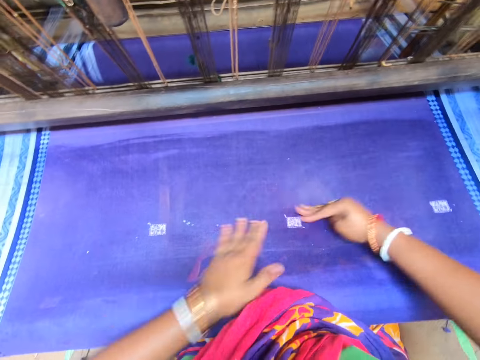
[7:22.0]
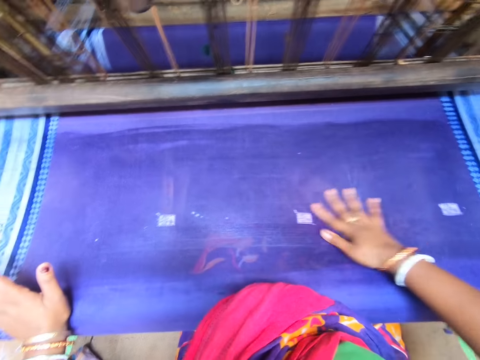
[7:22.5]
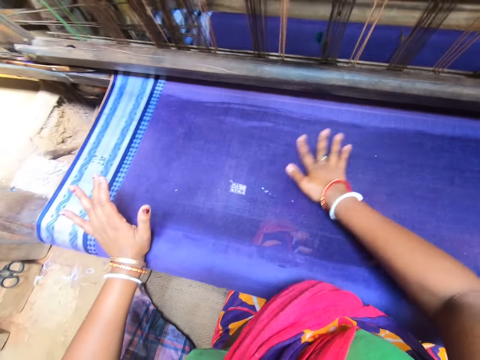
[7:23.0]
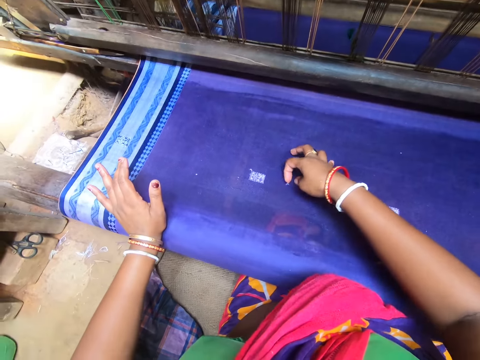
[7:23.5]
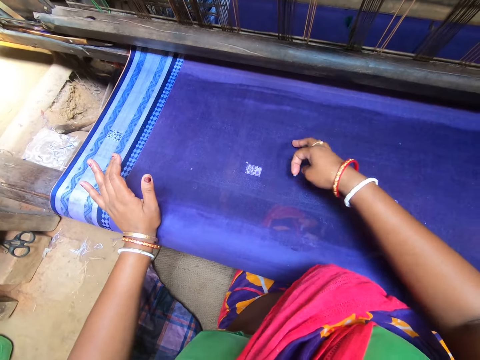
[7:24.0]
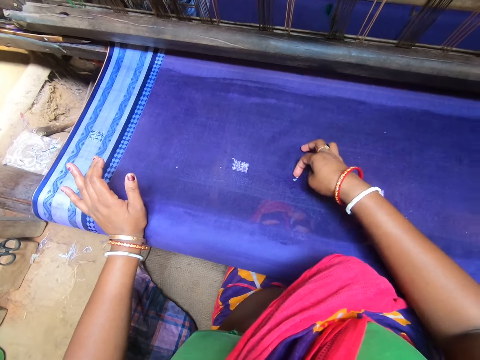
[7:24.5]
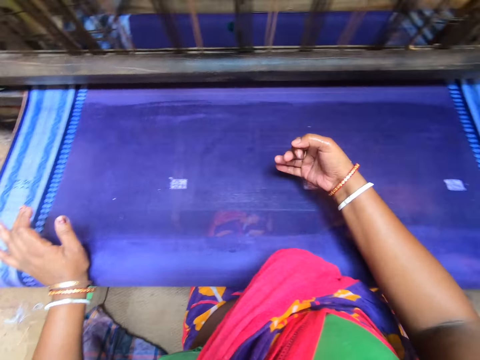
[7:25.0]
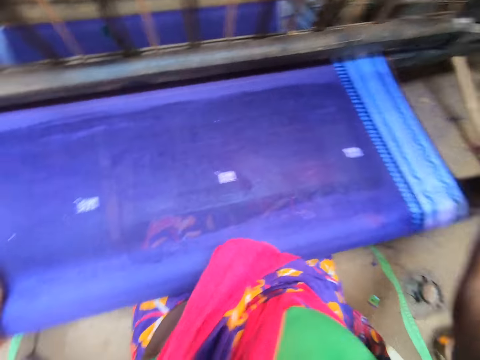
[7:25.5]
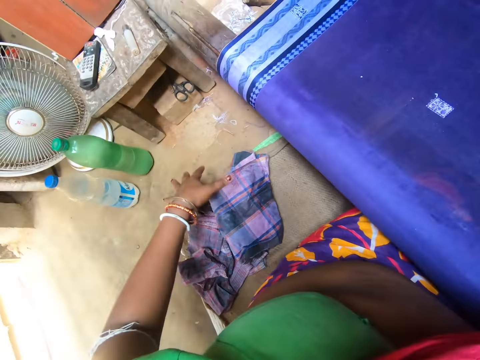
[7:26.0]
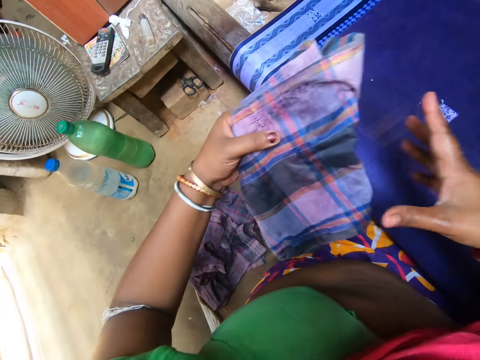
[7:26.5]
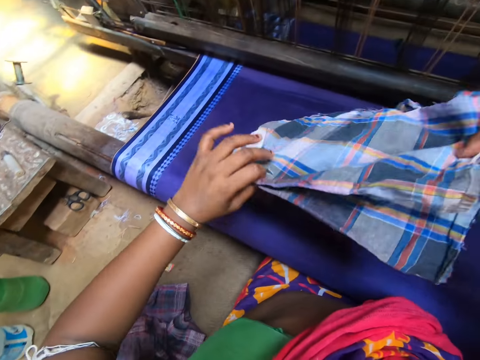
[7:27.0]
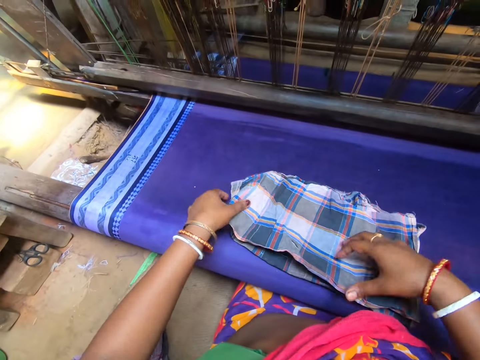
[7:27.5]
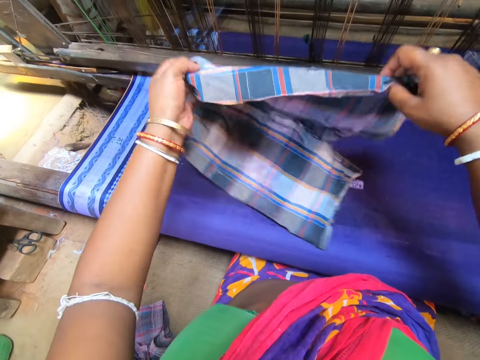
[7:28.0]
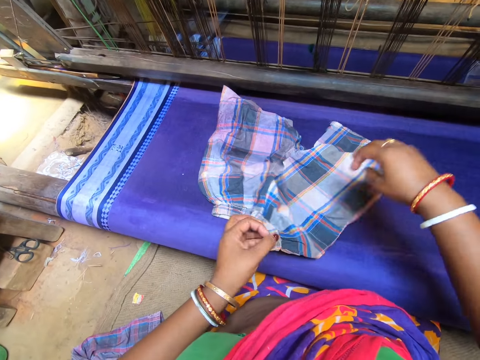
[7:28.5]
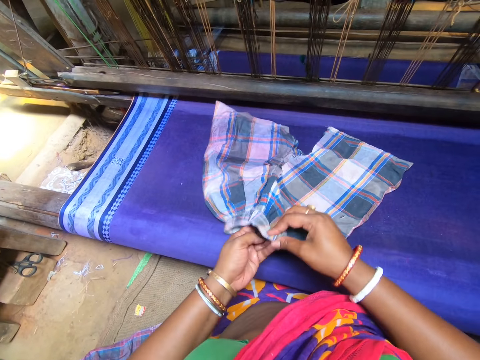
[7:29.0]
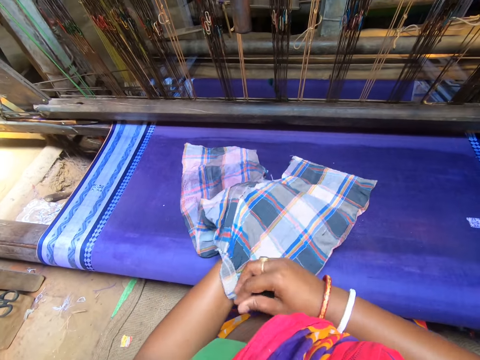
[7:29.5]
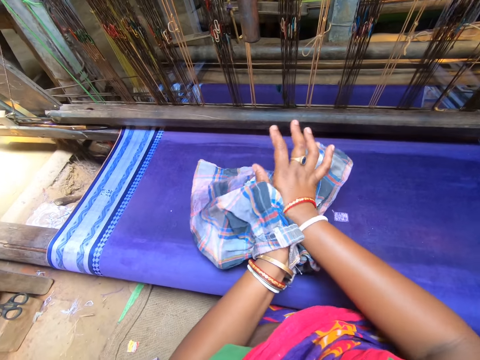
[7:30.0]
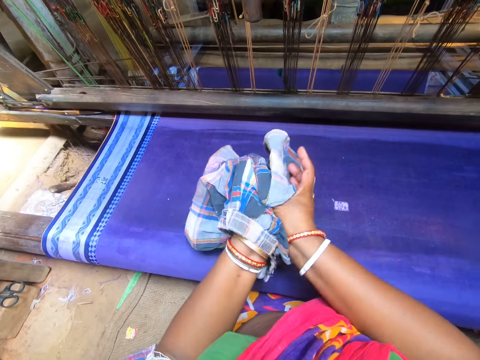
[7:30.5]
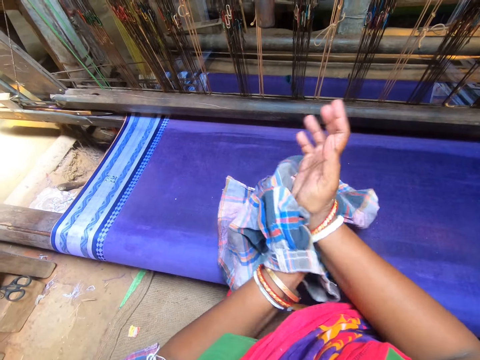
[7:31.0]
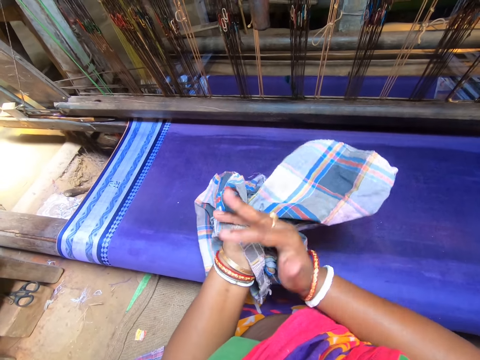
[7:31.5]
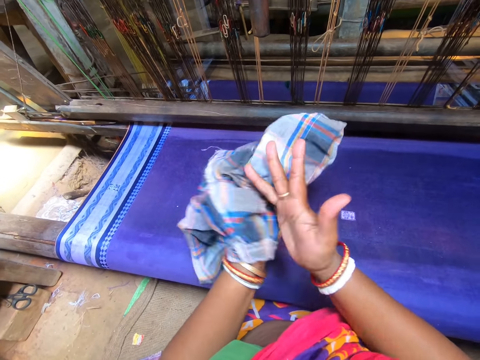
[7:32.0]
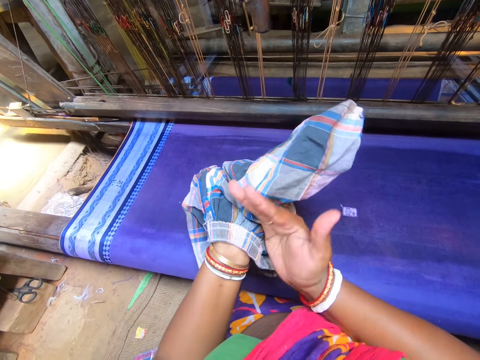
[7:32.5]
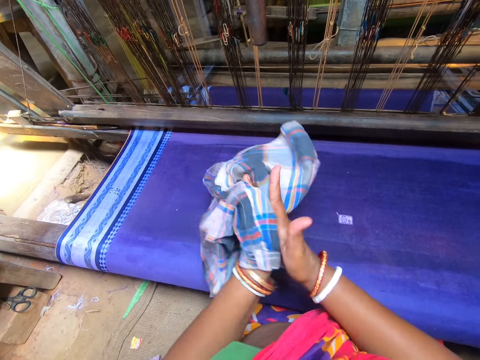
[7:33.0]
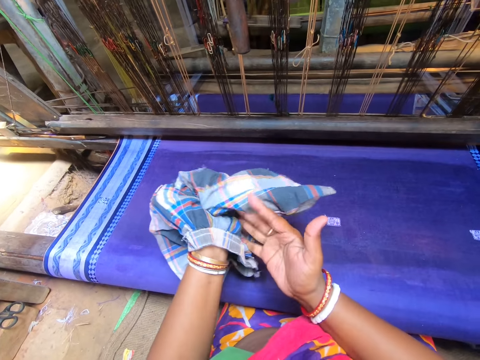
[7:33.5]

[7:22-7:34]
The camera wearer picks dirt from the fabric with her right hand. She drops the dirt on the floor. She picks the piece of cloth or short from the floor with her left hand. She holds the piece of cloth with both hands. She drops the piece of cloth on the fabric with both hands. She picks the piece of cloth from the weaving machine with both hands. She unfolds the short. She drops the piece of cloth on the fabric with both hands. She places her left hand into the piece of cloth. She cleans her right hand with the piece of cloth in her left hand.

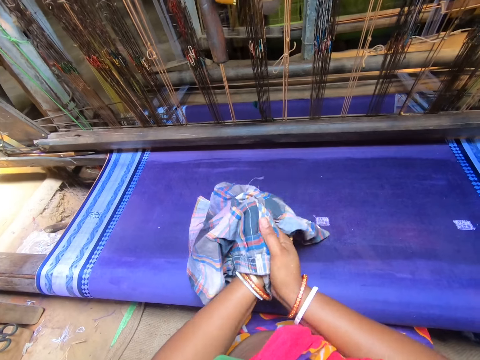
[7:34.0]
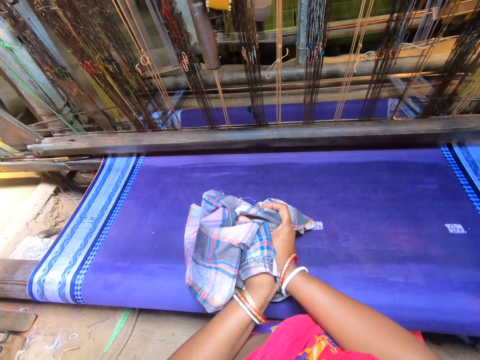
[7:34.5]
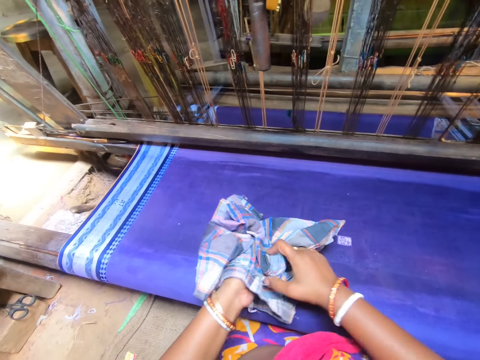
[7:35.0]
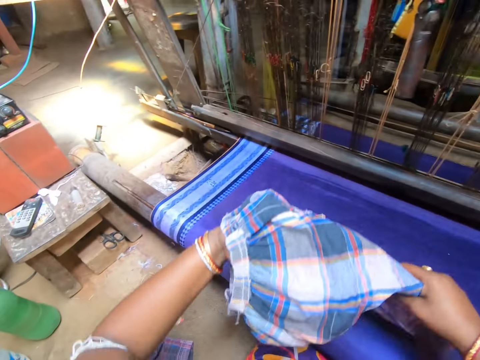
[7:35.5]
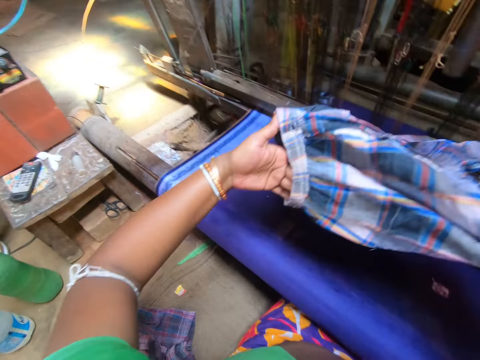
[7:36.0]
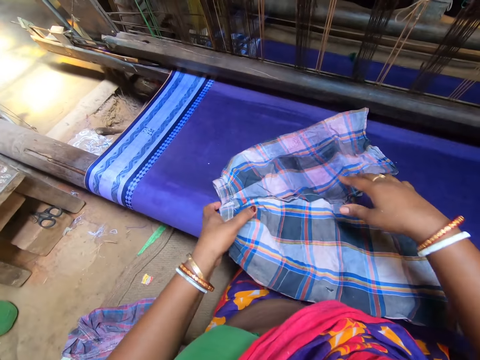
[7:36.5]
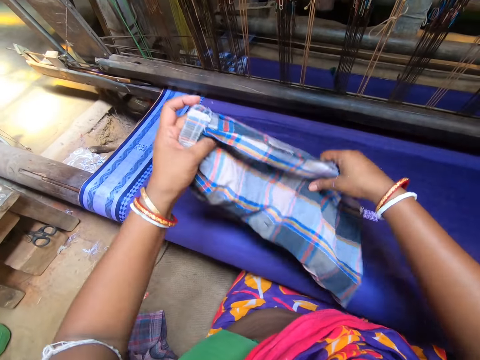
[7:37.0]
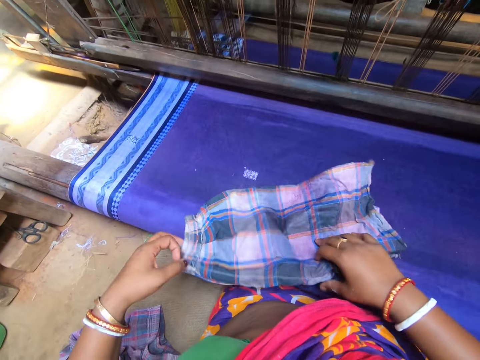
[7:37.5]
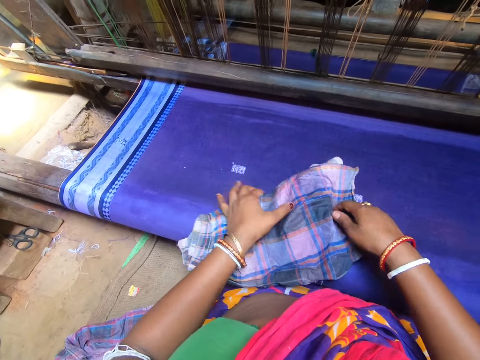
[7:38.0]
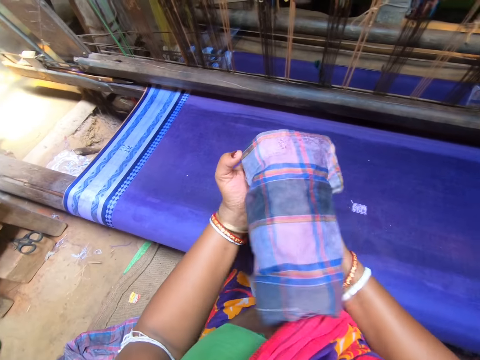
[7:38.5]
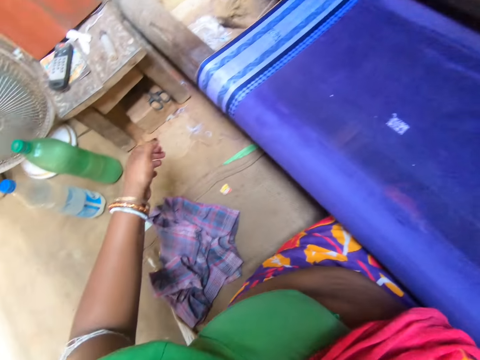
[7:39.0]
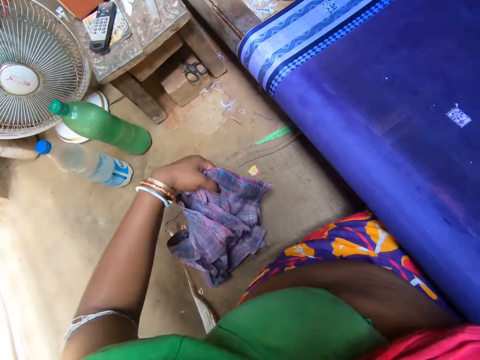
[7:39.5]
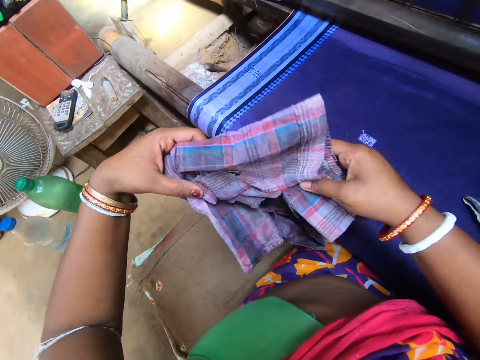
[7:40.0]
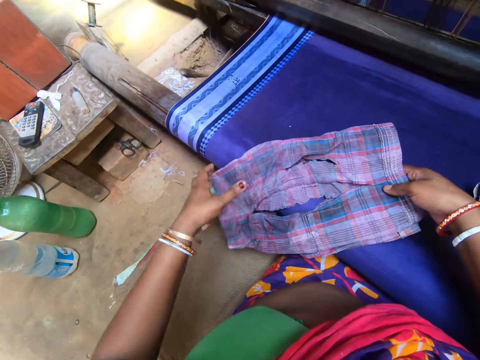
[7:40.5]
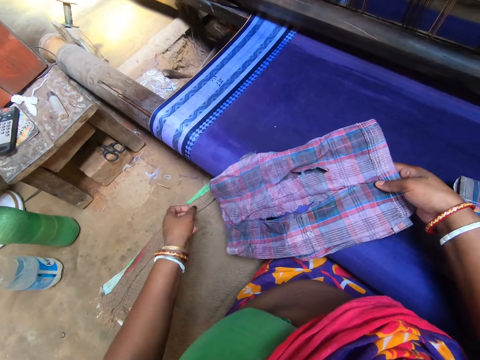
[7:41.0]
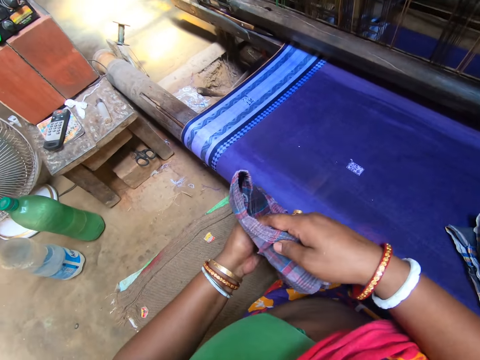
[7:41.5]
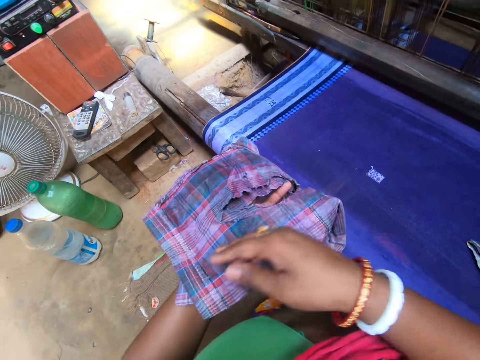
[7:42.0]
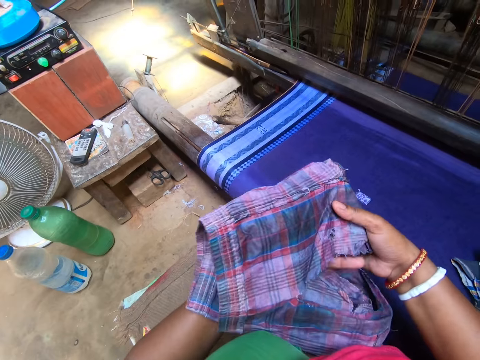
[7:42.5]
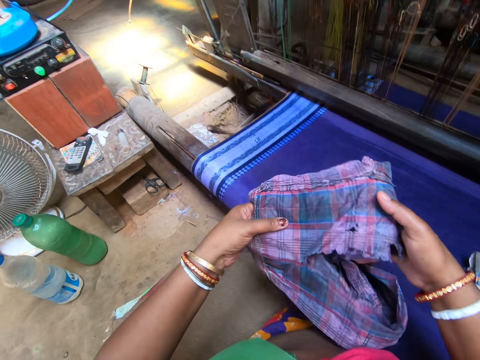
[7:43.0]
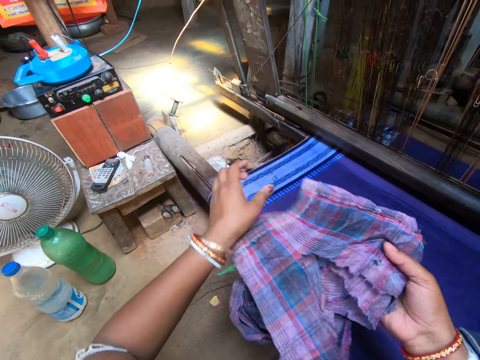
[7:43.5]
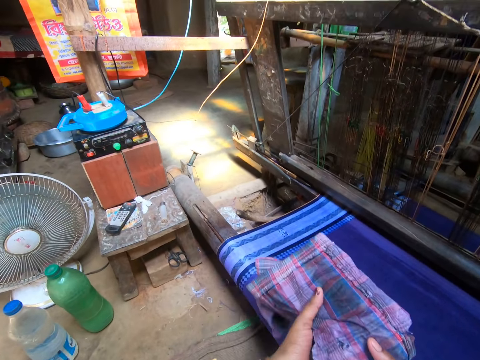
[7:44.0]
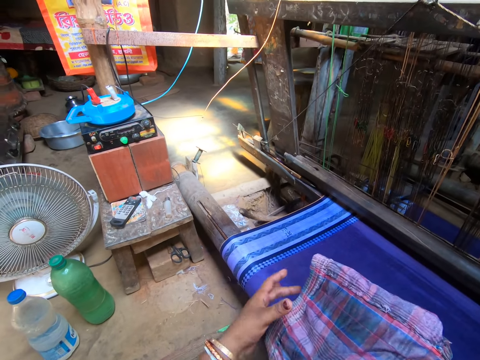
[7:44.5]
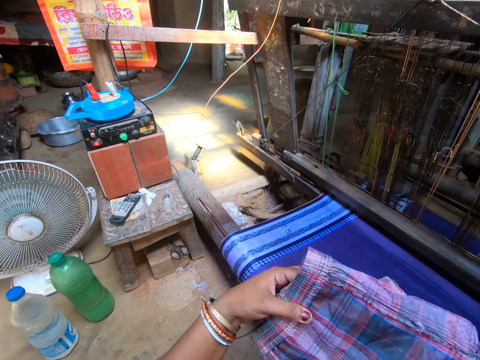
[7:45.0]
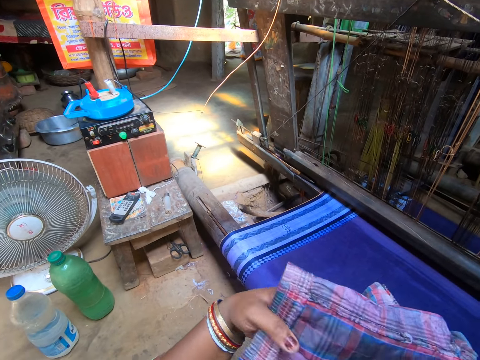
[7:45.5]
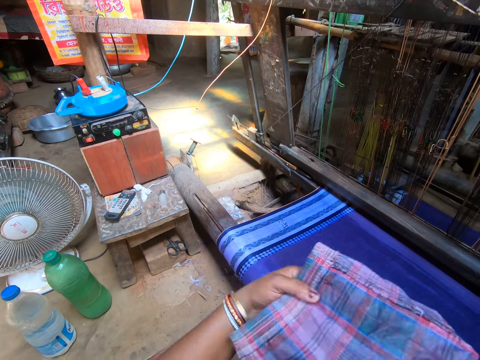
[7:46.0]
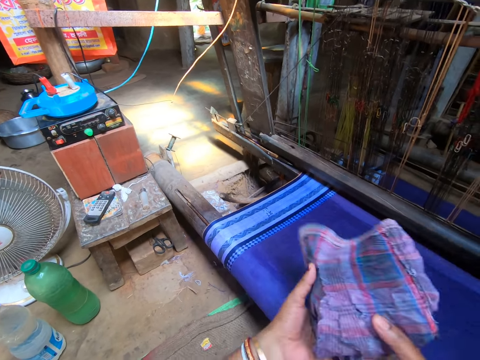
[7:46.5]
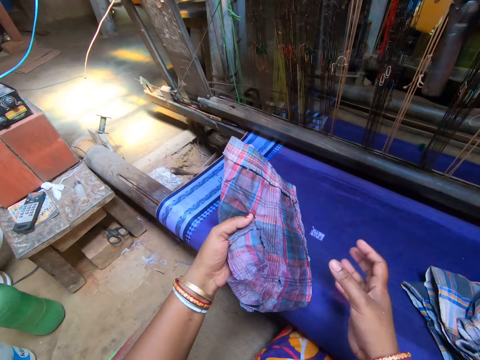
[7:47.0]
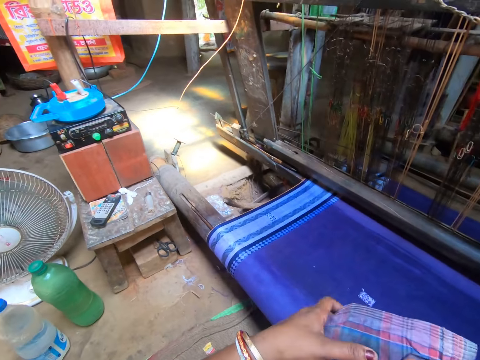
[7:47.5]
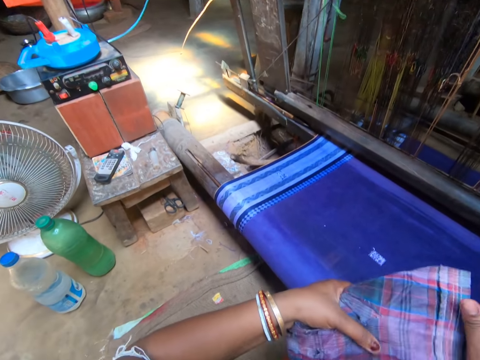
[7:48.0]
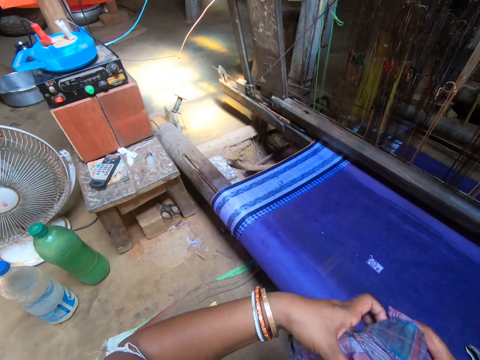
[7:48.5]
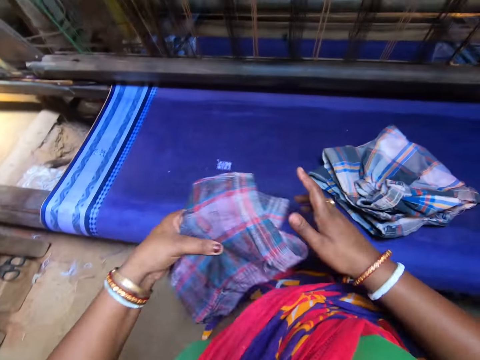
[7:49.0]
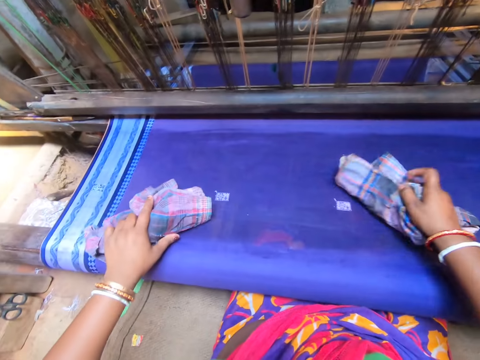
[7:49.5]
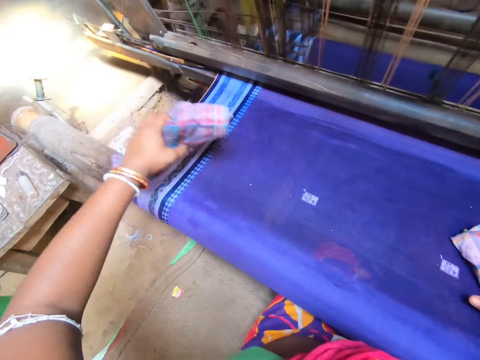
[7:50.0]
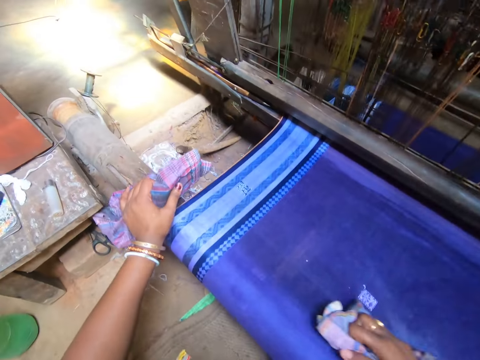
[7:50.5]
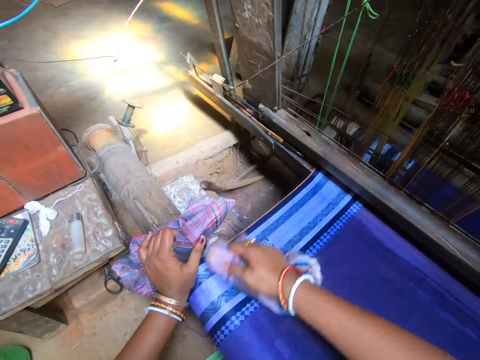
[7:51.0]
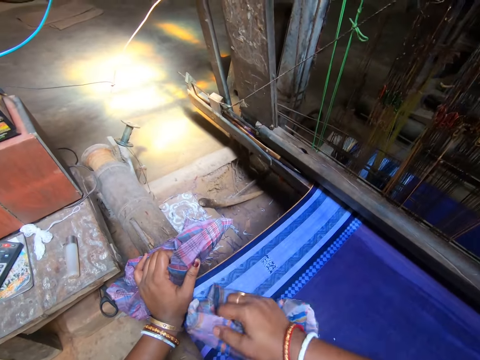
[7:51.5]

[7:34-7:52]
The camera wearer picks the piece of cloth from the weaving machine with both hands. She holds the piece of cloth with both hands. She drops the piece of cloth on the fabric with both hands. She folds the piece of cloth with both hands. She picks a torn piece of cloth from the floor with her left hand. She holds the piece of cloth with both hands. She drops the piece of cloth on the fabric with both hands. She folds the piece of cloth with both hands. She drops the piece of cloth on the fabric with her left hand. She picks the piece of cloth from the weaving machine with her left hand. She drops the piece of cloth on the weaving machine. She rubs the fabric with the piece of cloth with her right hand.
